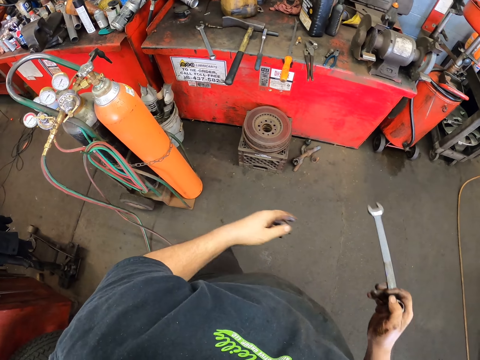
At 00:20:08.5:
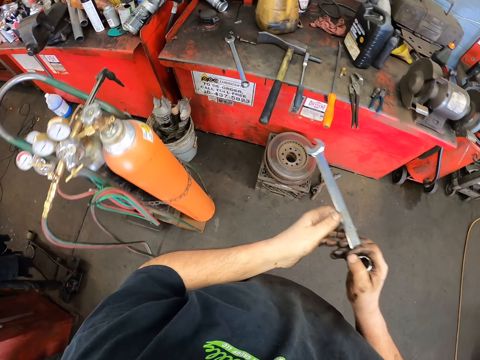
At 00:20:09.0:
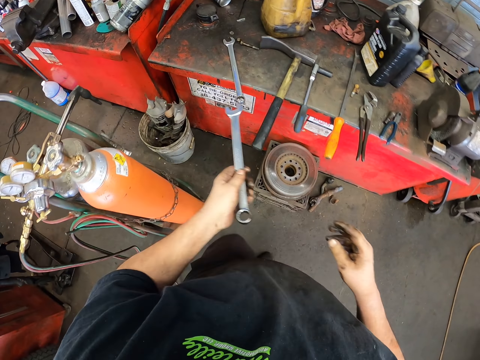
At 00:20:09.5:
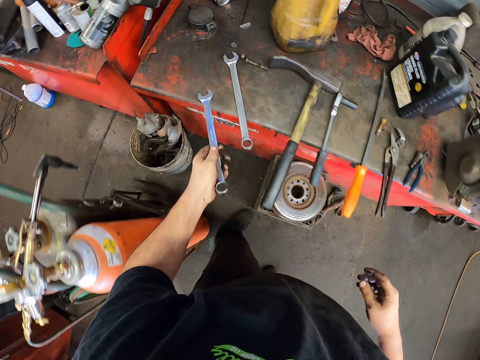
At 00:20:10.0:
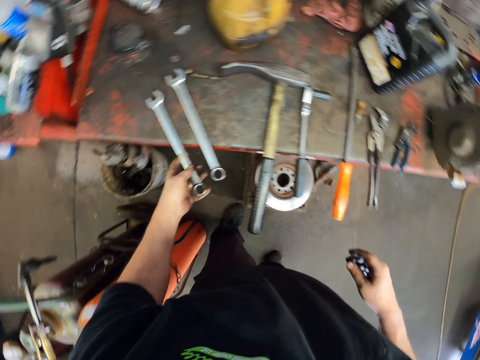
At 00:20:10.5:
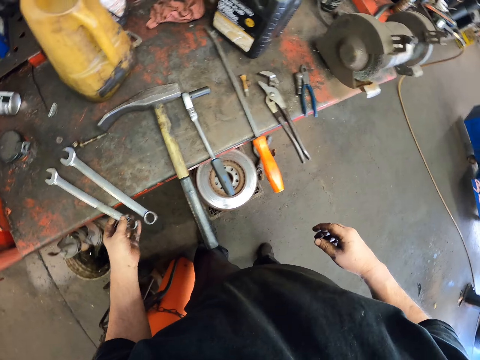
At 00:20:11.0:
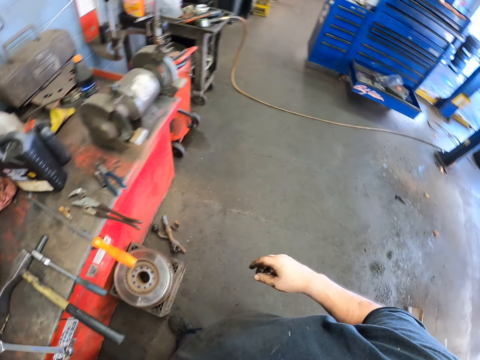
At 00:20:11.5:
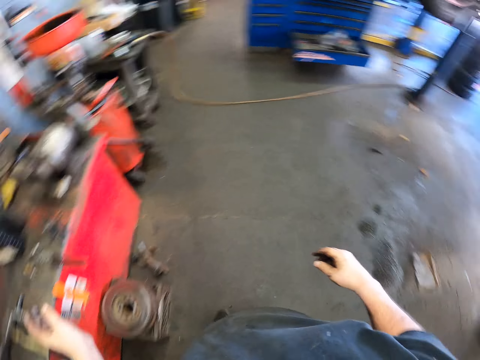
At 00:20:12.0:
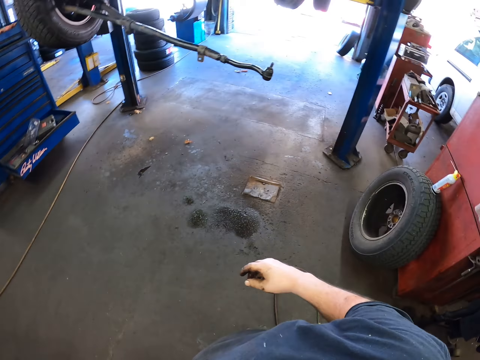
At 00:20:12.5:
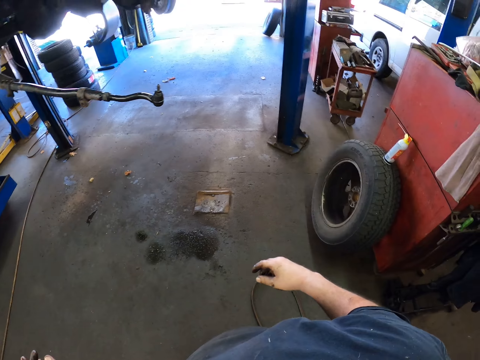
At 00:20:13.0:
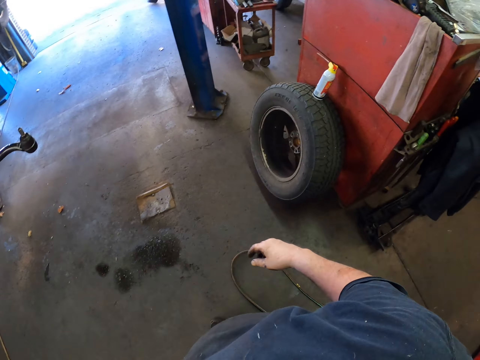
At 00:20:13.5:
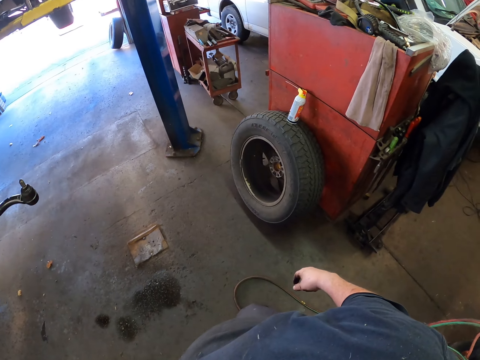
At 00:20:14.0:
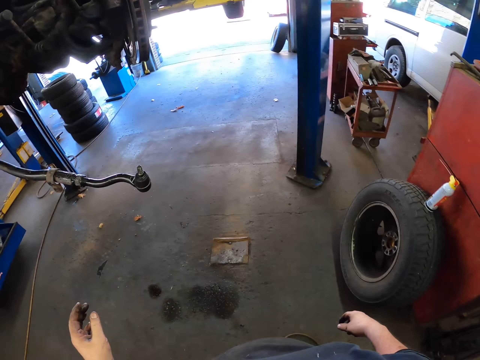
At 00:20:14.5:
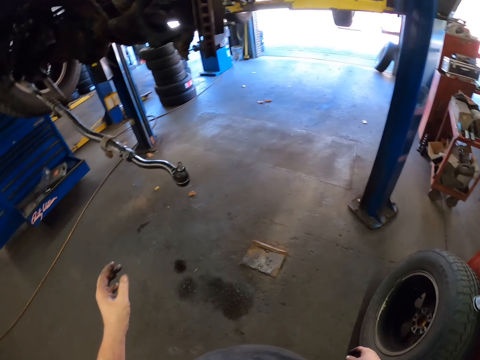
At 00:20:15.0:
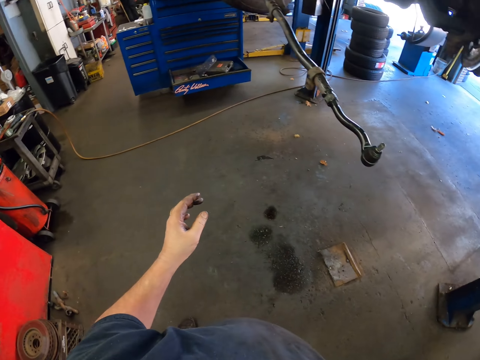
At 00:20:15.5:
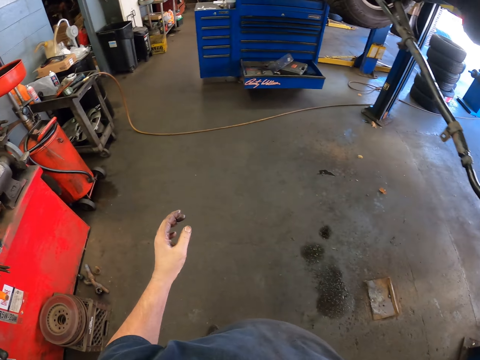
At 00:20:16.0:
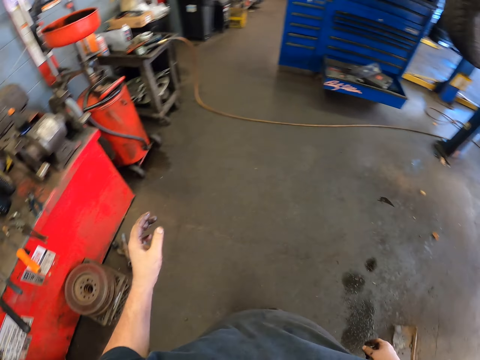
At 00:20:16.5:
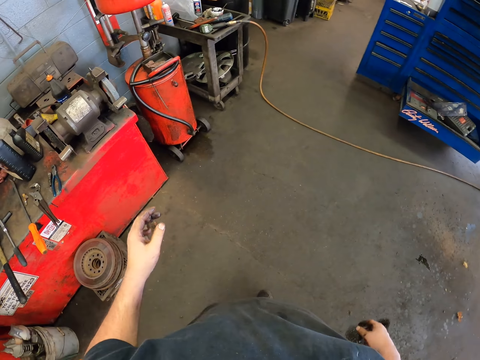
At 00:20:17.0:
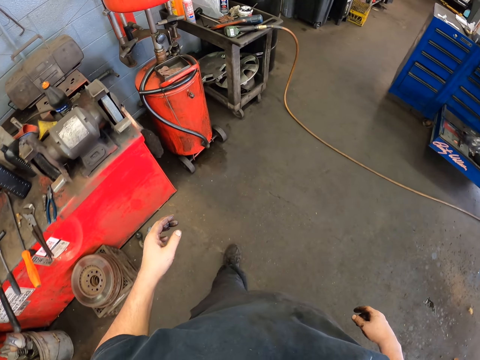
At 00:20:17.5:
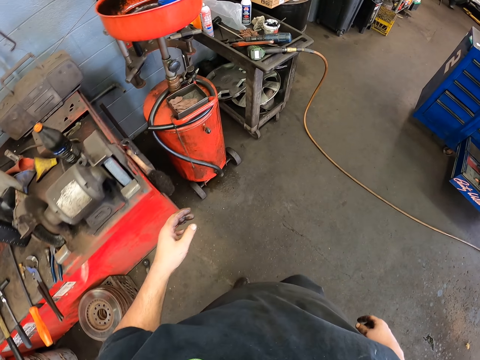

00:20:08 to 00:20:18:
The camera wearer passes the spanner to the left hand. They move the leg. They put the spanner down. They step forward. They walk around. They look around. They step forward.

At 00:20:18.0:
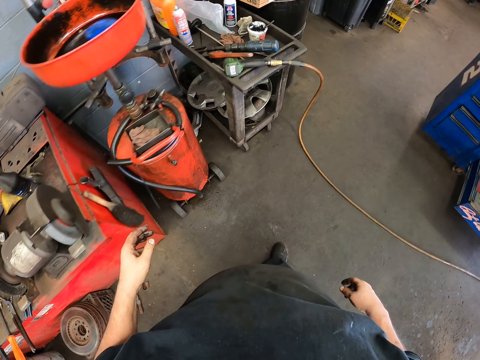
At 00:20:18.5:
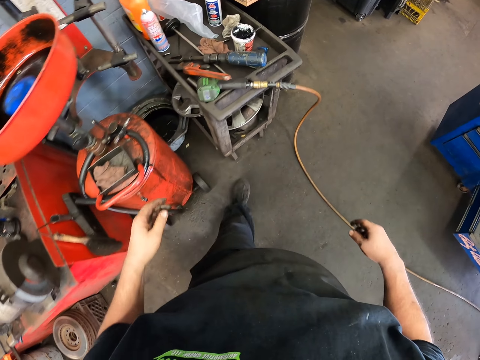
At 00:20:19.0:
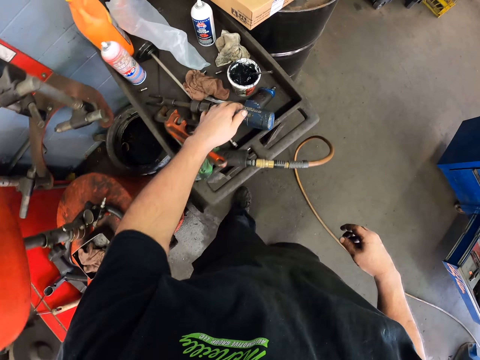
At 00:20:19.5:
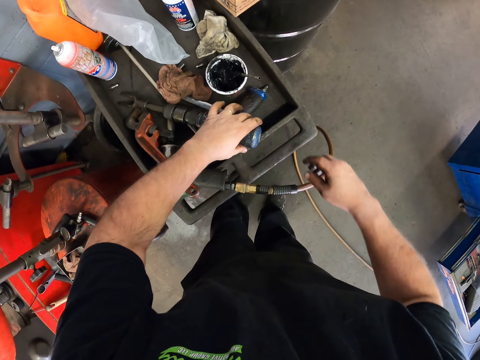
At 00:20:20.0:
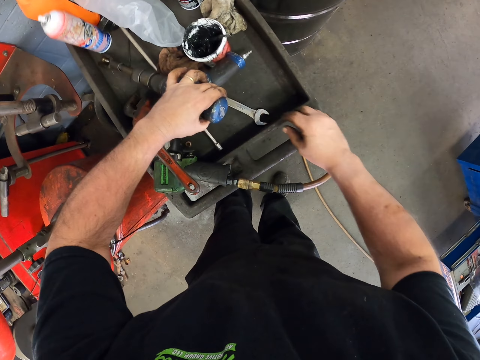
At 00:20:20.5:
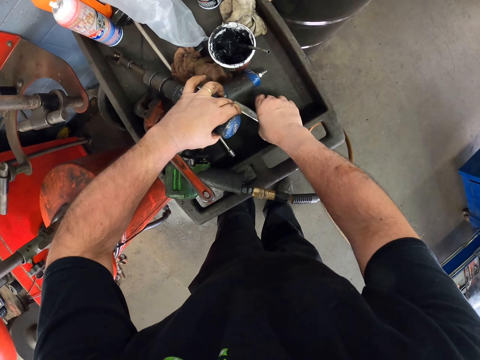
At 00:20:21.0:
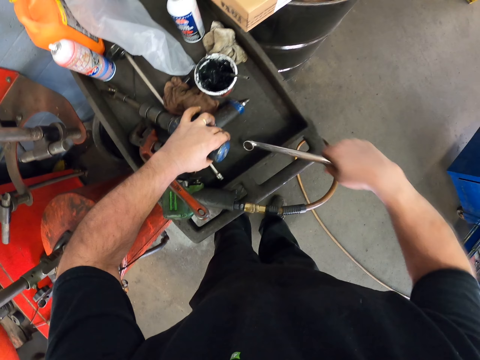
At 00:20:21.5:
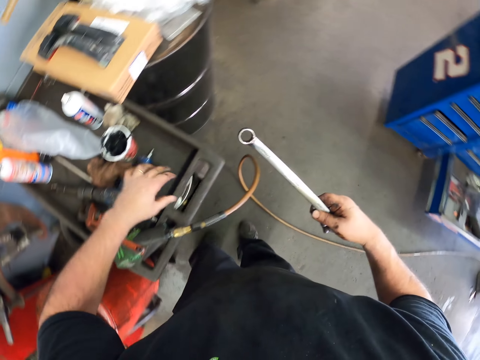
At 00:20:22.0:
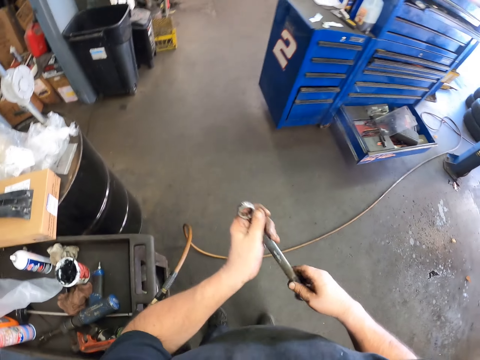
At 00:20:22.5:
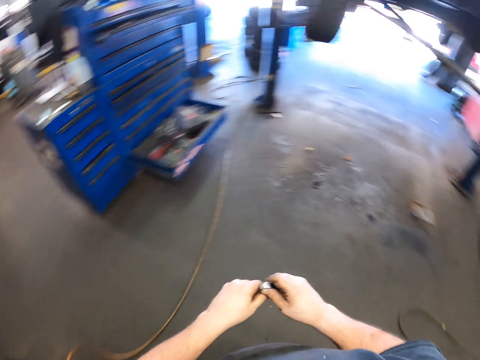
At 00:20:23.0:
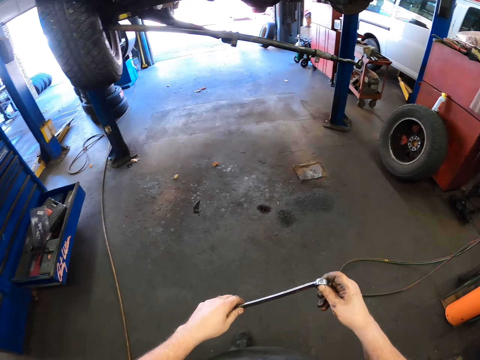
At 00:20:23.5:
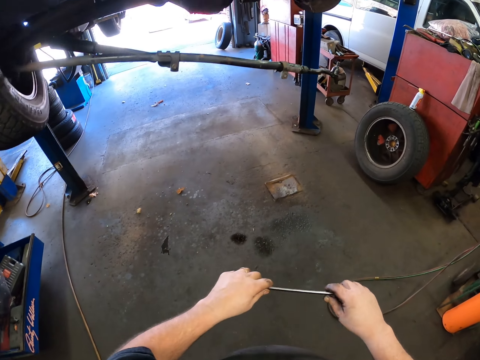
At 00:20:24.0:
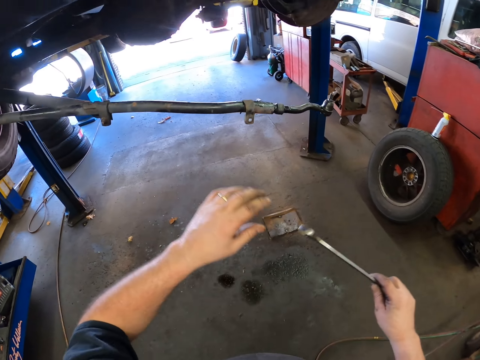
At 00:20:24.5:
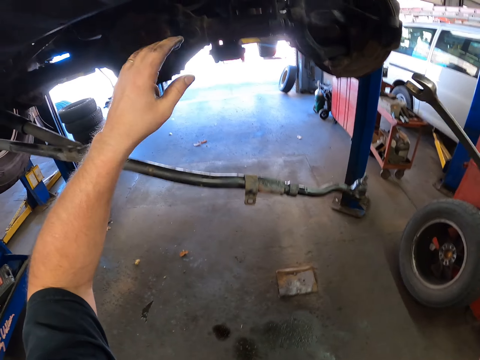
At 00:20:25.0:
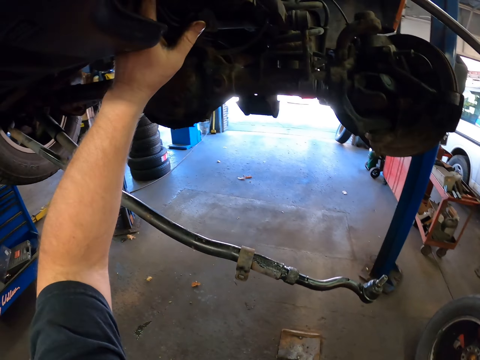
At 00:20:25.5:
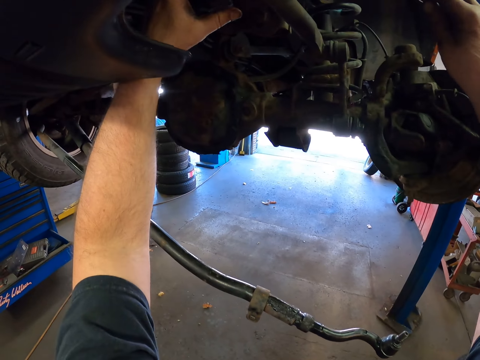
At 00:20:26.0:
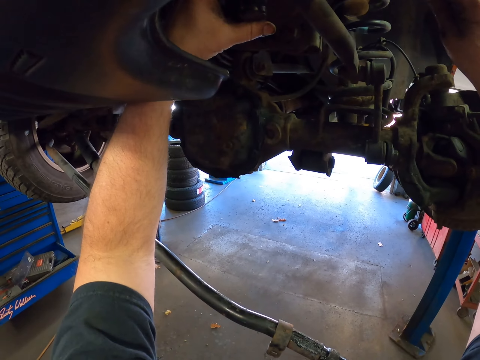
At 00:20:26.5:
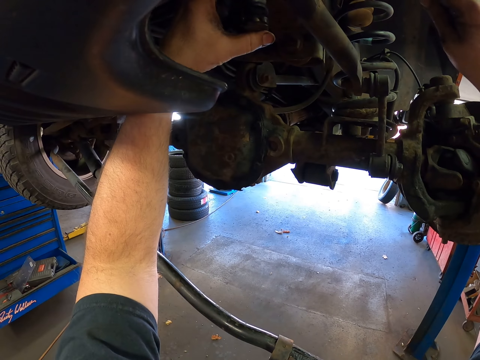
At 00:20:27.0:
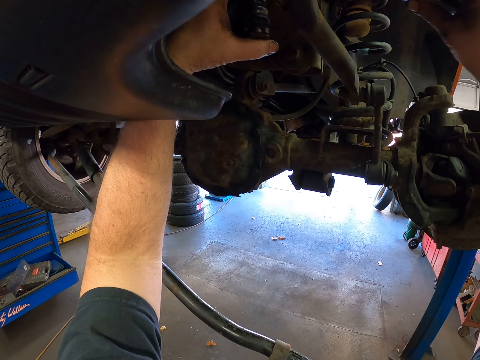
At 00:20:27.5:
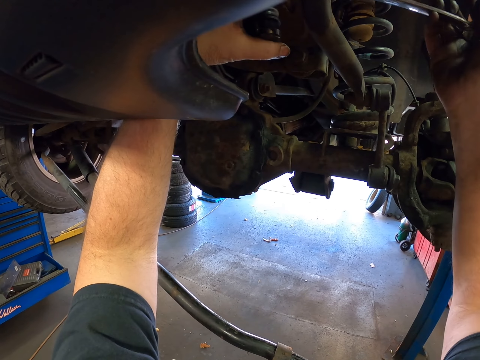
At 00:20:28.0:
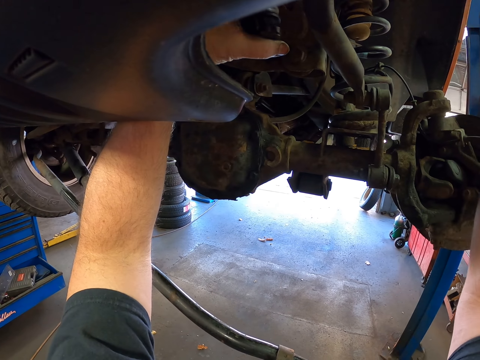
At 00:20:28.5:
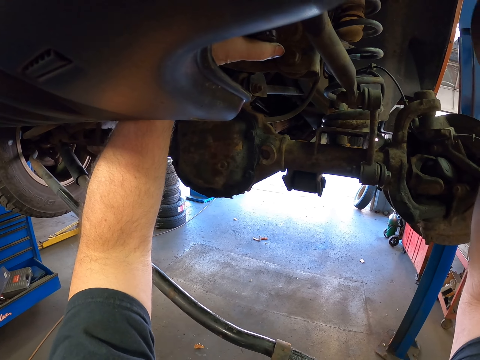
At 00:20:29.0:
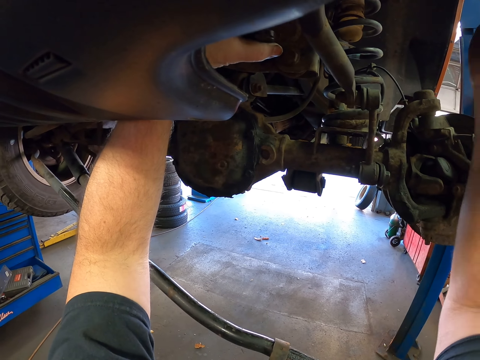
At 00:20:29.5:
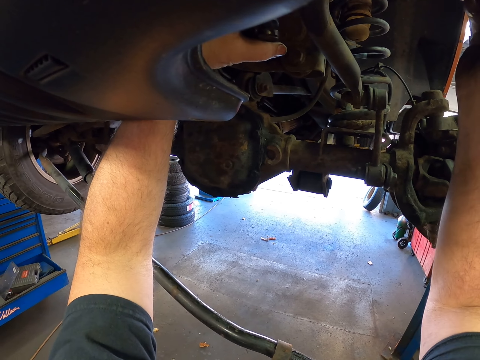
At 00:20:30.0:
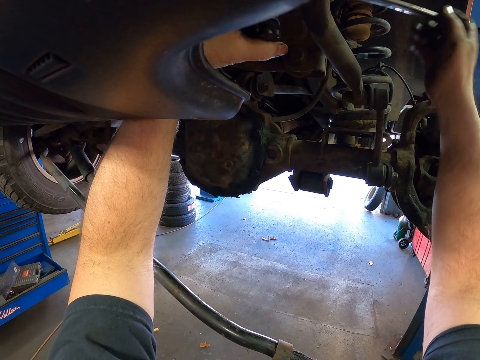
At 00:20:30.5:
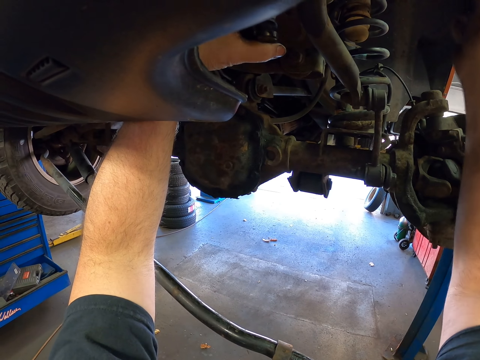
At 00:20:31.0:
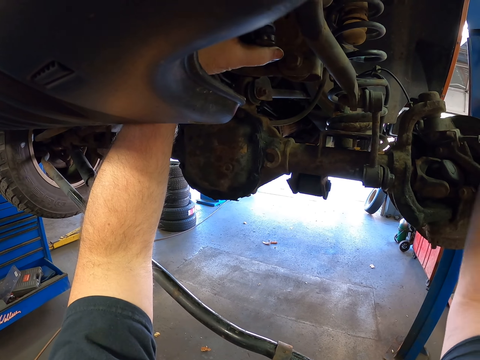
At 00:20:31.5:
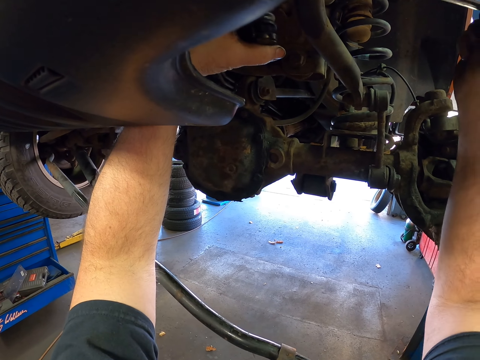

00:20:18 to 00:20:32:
The camera wearer moves the drill. They hold a nail machine. They pick up the spanner. They hold the spanner. They walk around. They step forward. They touch the car part. They tighten the car part with the spanner. They rotate a nut in a sway bar.

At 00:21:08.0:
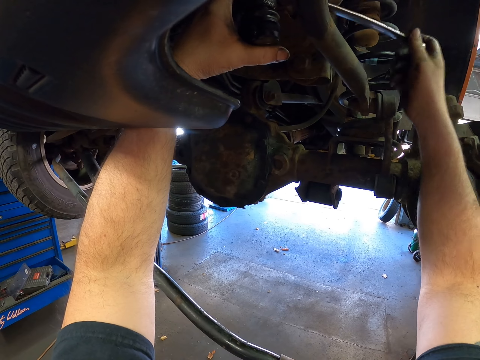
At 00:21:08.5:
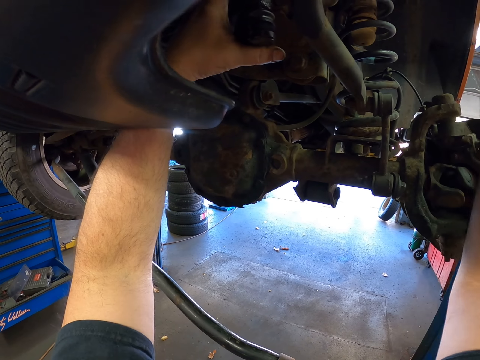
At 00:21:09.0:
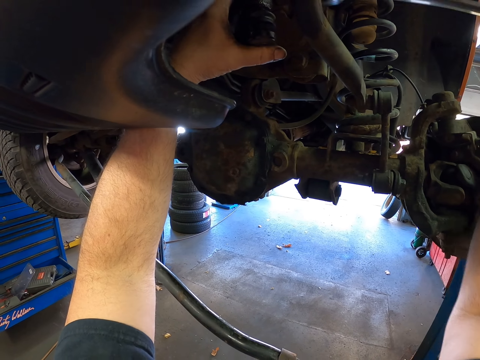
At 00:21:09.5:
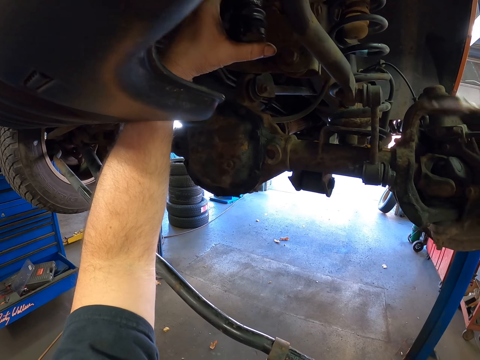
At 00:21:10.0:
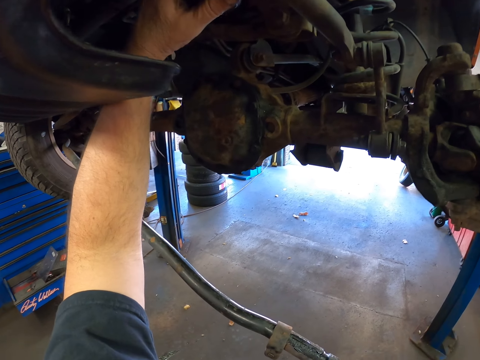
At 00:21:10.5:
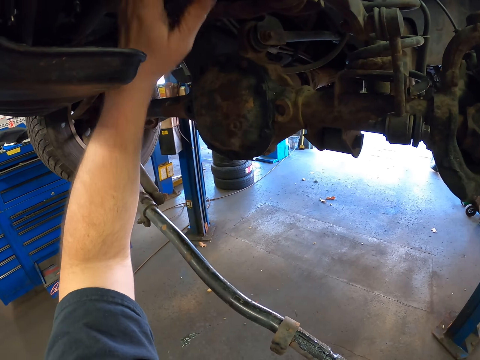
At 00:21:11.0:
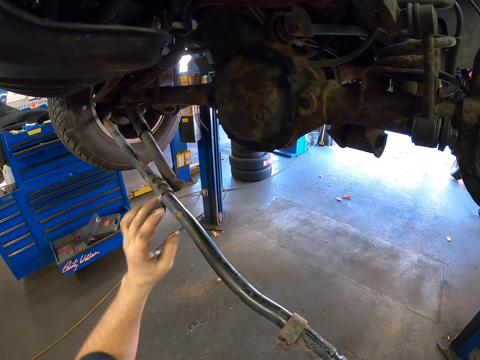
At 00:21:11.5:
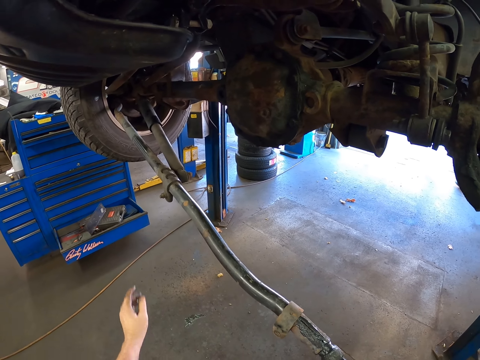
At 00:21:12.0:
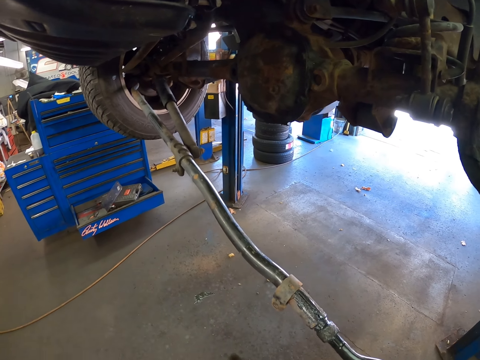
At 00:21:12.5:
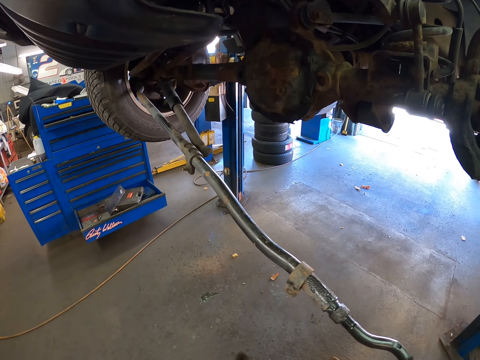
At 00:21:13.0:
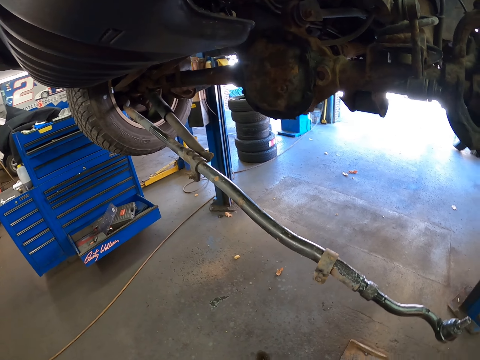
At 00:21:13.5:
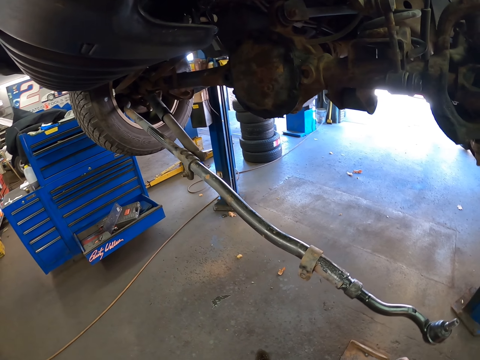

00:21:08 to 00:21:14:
The camera wearer moves the hands. They look around.
